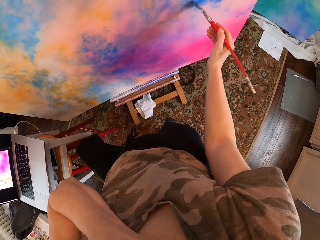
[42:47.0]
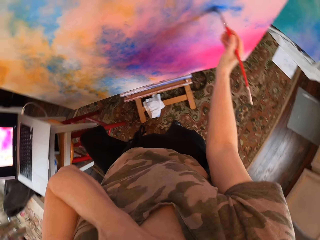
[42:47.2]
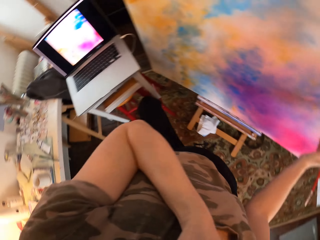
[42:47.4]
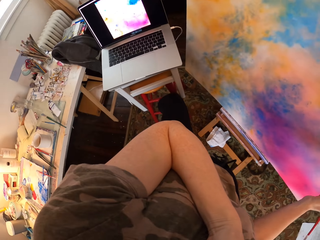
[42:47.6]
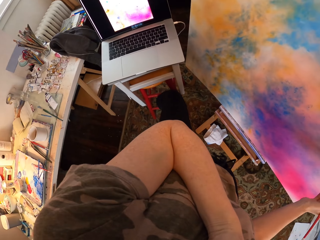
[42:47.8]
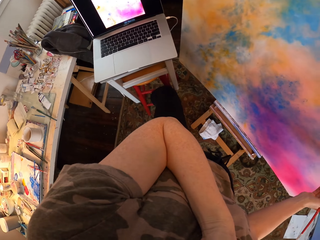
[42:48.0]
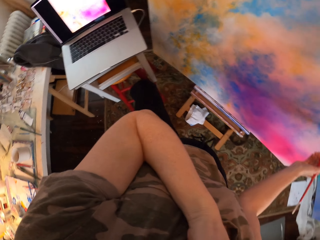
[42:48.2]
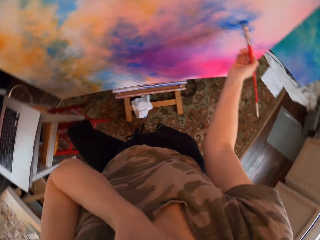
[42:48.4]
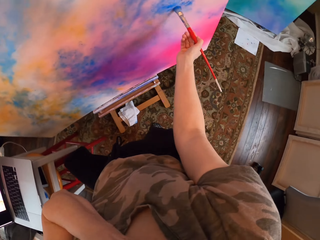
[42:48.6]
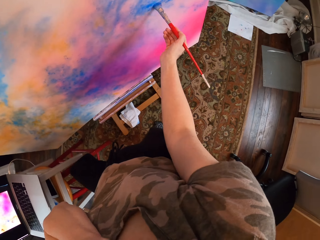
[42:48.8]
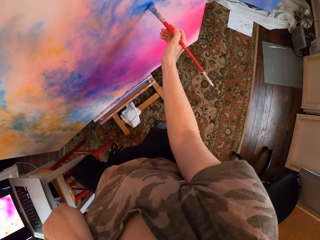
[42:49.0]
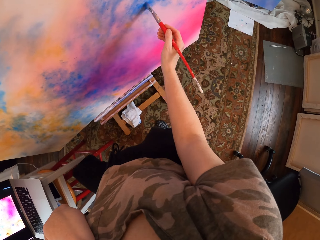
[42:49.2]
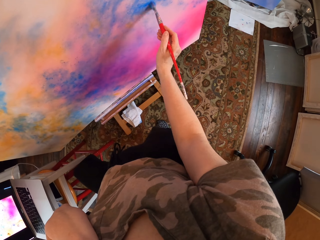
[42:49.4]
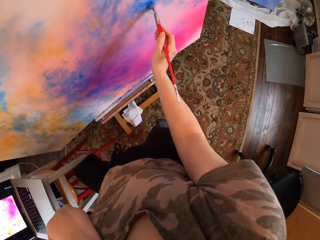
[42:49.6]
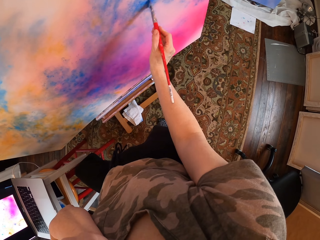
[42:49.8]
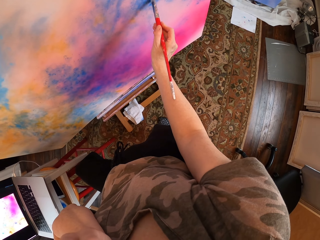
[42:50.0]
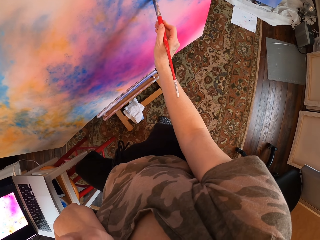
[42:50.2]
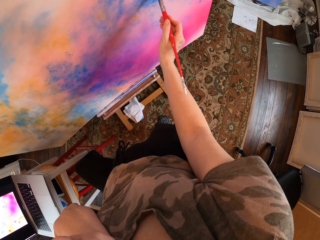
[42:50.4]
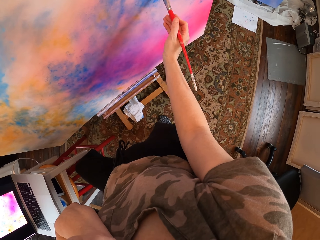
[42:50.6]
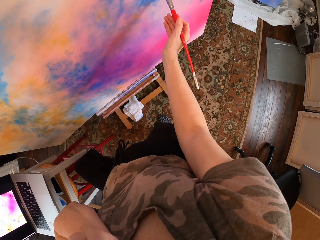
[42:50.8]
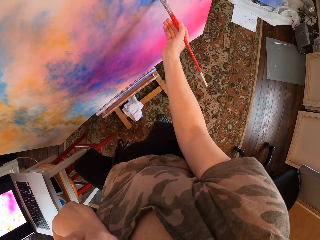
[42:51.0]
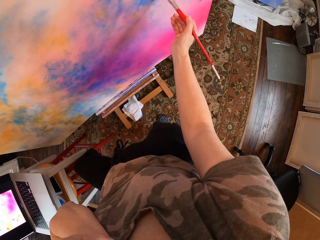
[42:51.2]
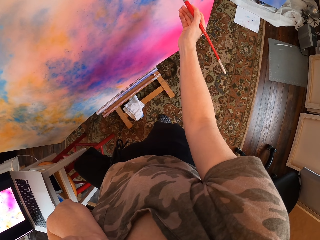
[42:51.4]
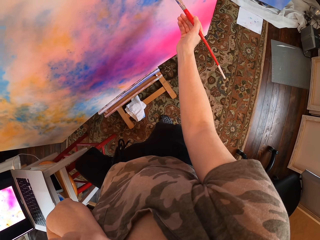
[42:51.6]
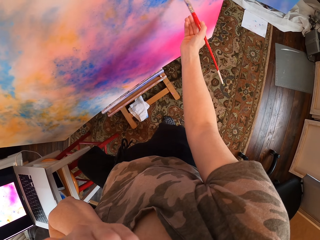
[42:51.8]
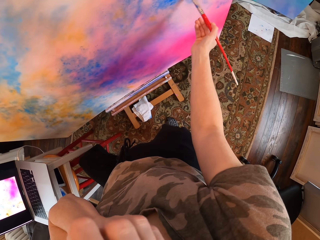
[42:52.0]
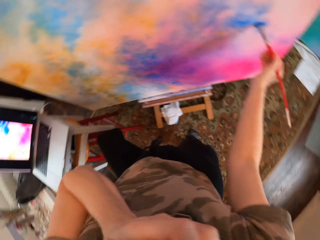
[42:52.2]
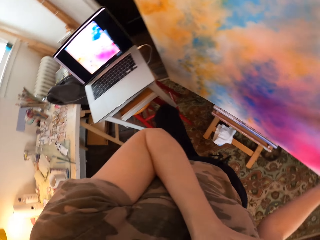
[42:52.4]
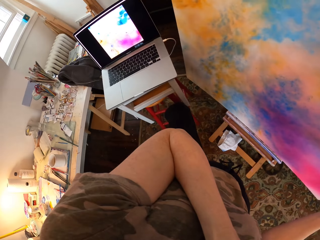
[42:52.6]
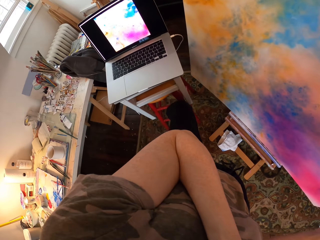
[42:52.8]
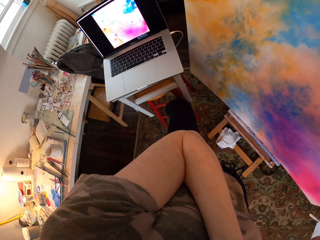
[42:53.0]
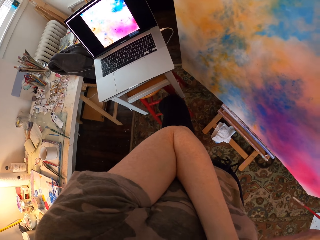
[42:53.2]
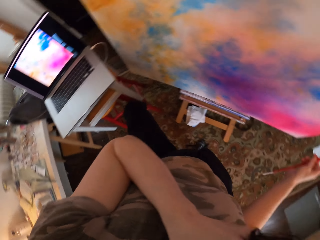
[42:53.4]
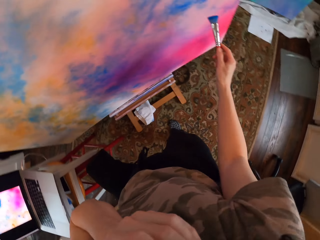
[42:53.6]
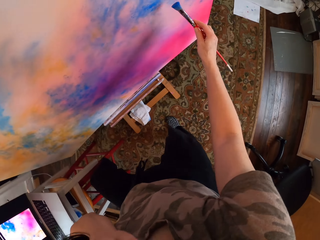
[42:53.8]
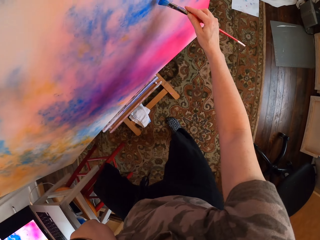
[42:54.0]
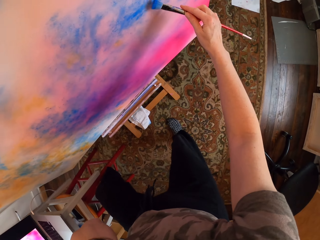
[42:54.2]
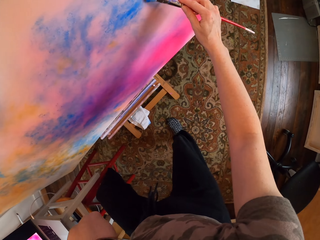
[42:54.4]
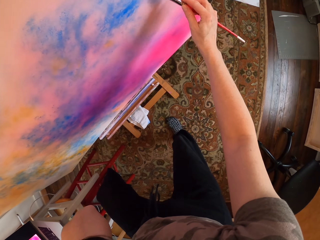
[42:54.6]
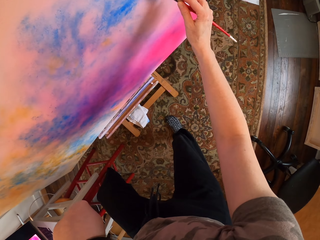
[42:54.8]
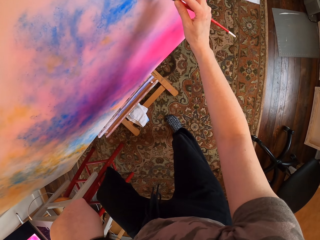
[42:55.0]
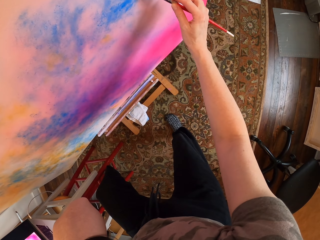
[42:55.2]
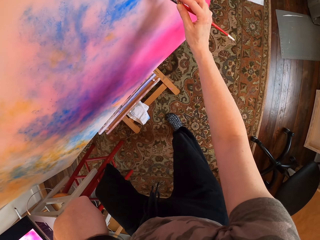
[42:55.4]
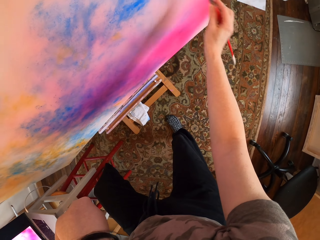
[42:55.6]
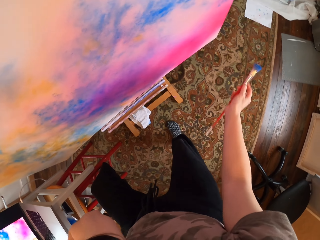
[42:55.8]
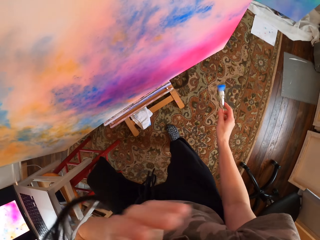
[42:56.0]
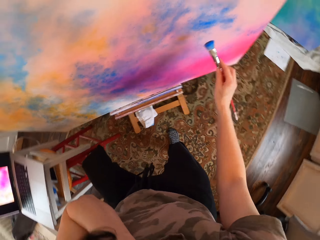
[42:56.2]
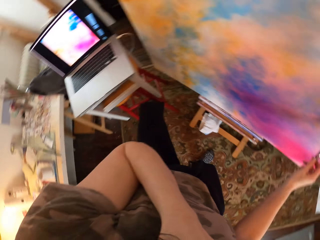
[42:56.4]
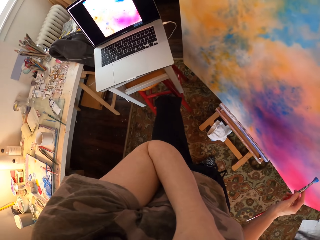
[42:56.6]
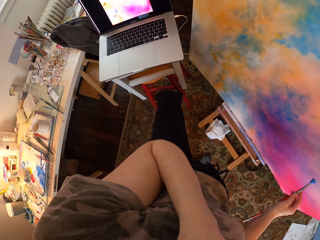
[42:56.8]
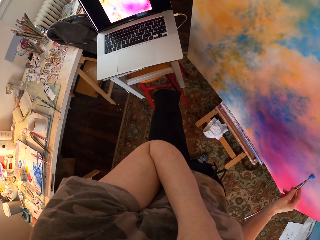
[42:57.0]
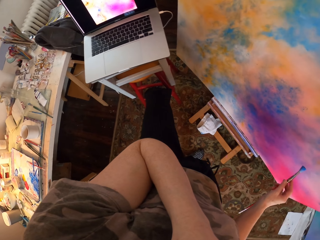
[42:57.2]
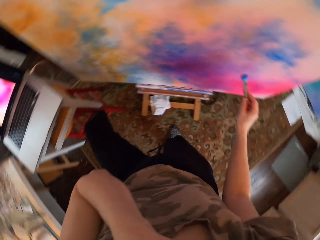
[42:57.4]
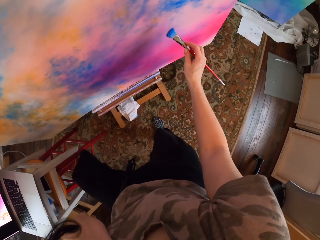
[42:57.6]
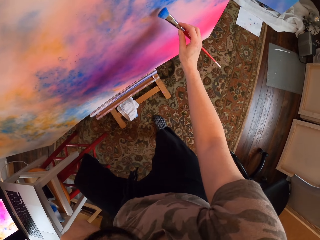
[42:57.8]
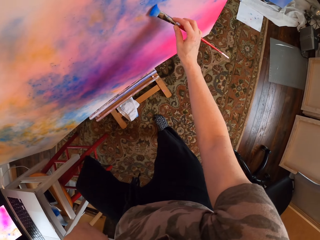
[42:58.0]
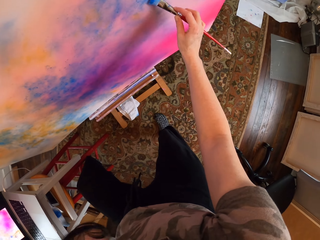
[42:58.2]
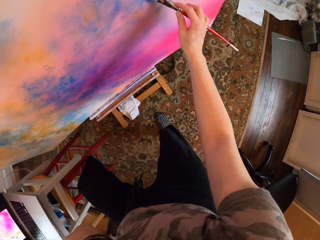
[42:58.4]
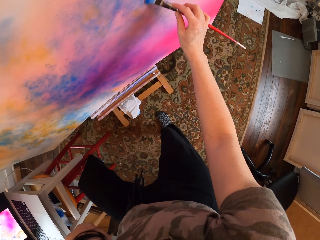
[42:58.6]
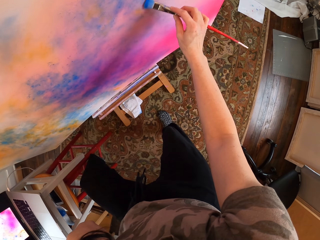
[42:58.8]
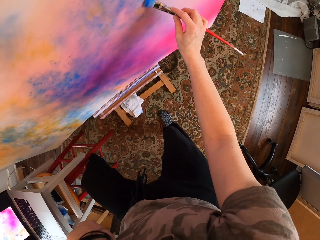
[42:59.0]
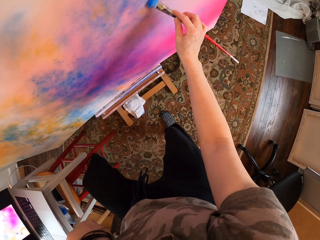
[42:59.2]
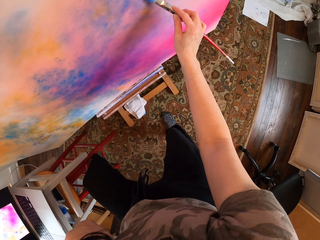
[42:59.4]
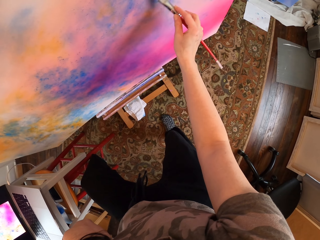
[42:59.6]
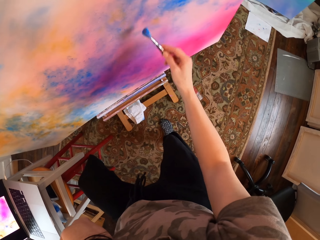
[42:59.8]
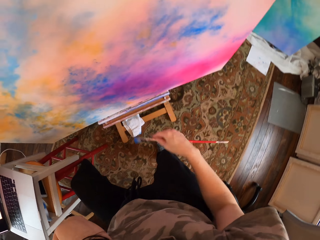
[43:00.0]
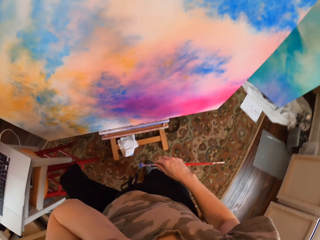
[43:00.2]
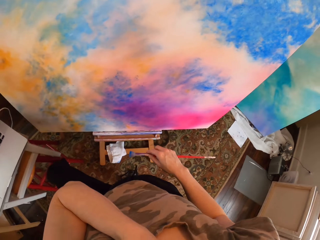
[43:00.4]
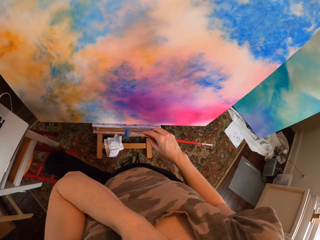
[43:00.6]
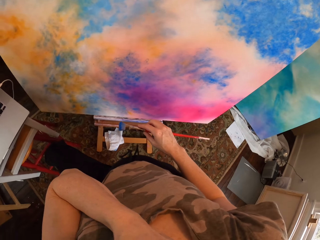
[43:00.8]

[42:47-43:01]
The camera wearer looks at the laptop. They paint on the paint board. They look at the laptop. They paint on the paint board. They look at the laptop. They paint on the paint board.

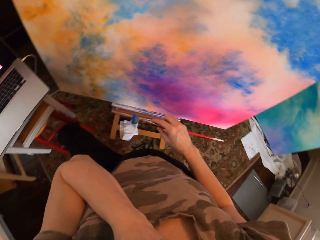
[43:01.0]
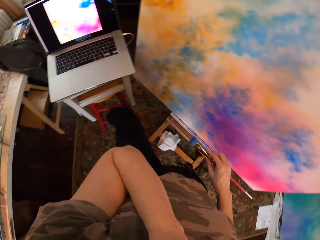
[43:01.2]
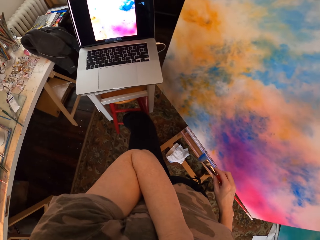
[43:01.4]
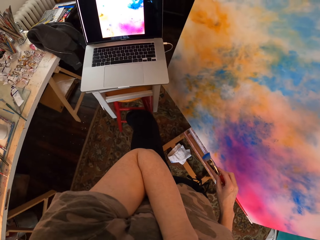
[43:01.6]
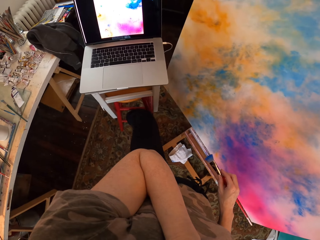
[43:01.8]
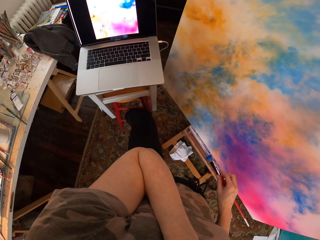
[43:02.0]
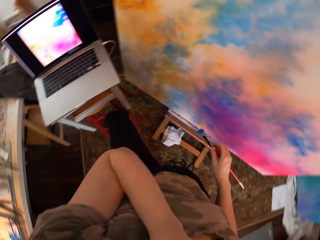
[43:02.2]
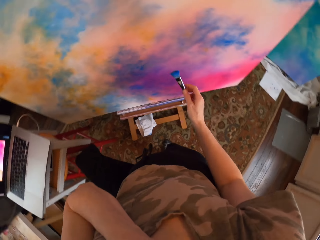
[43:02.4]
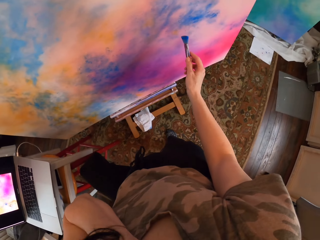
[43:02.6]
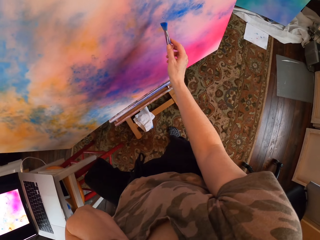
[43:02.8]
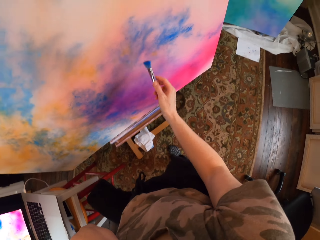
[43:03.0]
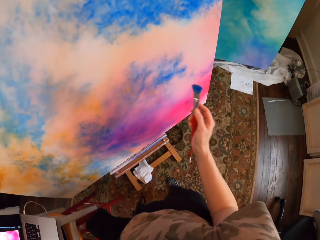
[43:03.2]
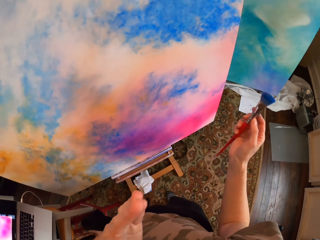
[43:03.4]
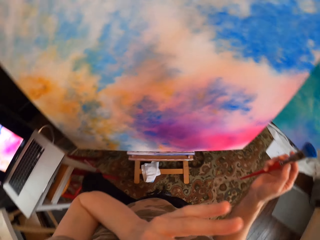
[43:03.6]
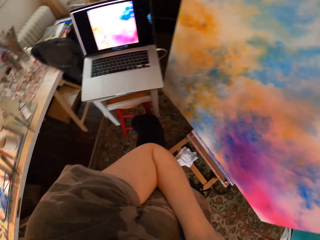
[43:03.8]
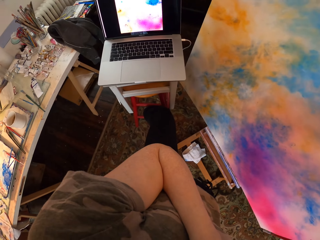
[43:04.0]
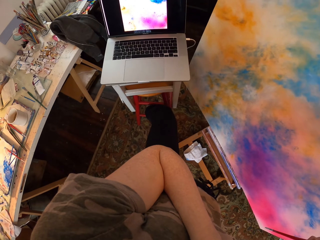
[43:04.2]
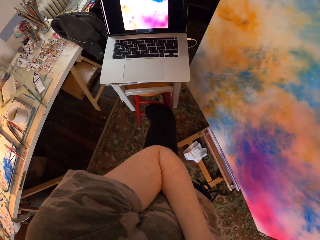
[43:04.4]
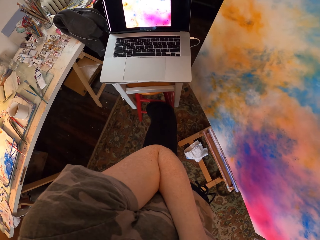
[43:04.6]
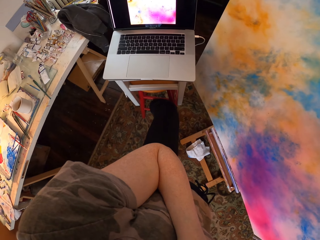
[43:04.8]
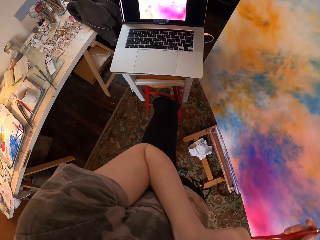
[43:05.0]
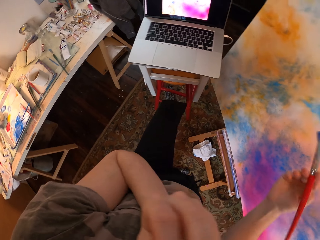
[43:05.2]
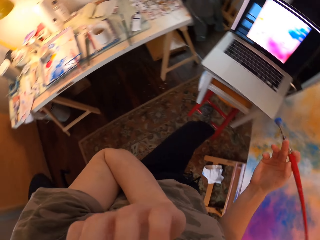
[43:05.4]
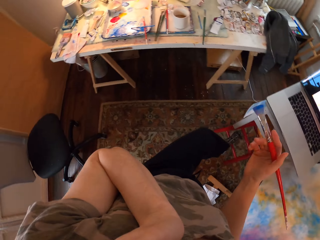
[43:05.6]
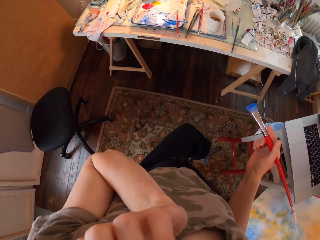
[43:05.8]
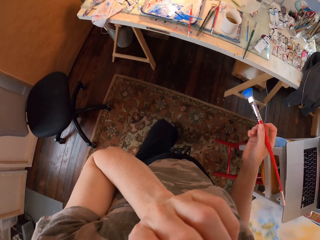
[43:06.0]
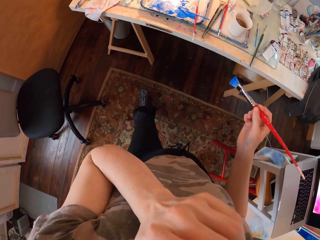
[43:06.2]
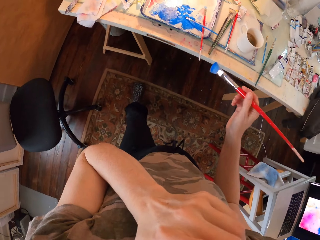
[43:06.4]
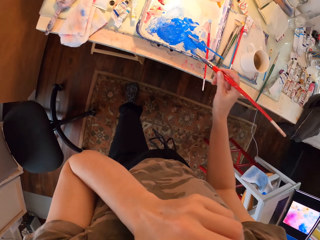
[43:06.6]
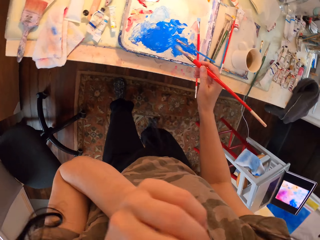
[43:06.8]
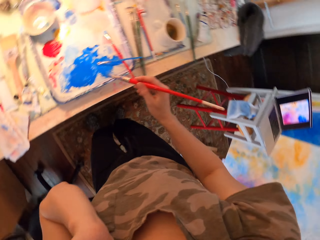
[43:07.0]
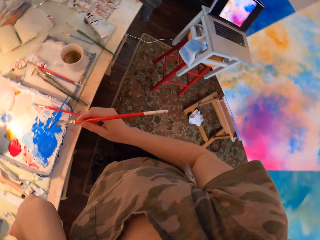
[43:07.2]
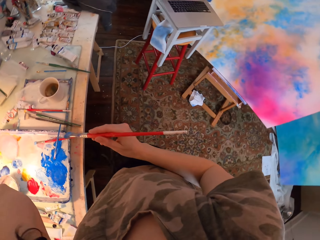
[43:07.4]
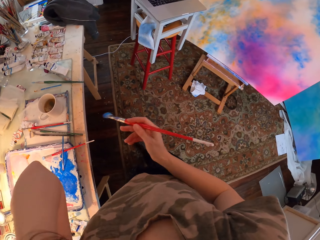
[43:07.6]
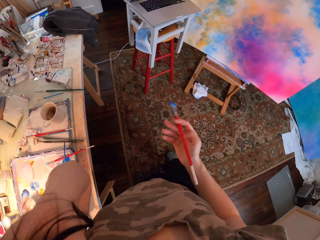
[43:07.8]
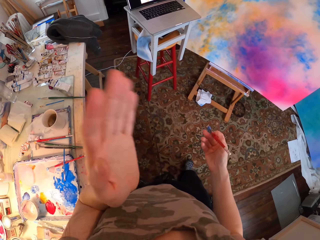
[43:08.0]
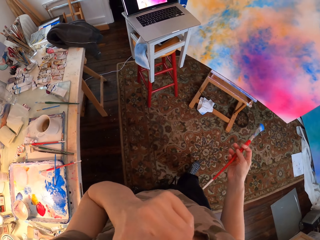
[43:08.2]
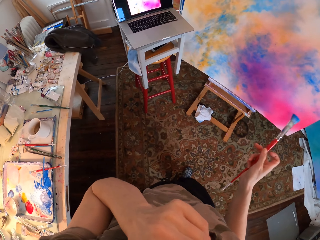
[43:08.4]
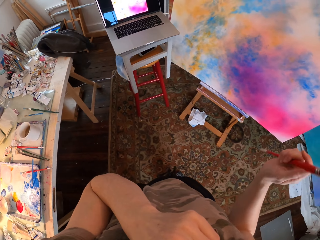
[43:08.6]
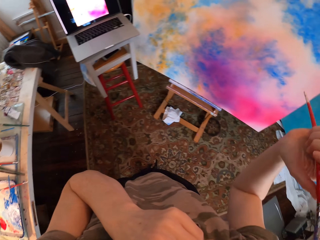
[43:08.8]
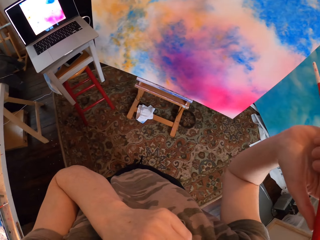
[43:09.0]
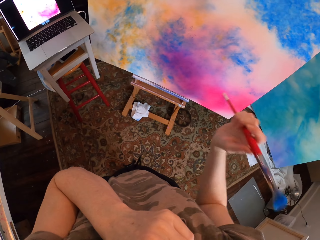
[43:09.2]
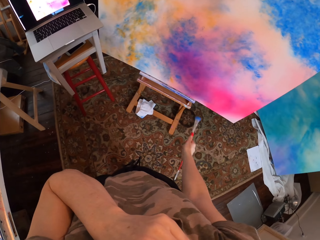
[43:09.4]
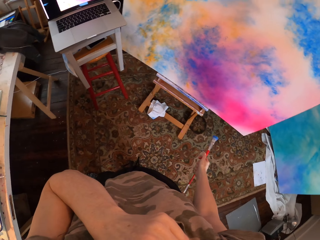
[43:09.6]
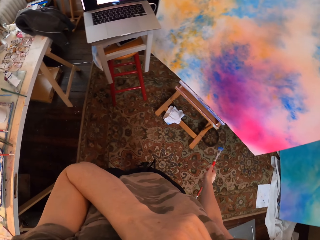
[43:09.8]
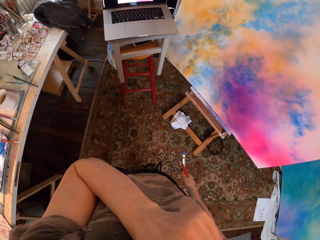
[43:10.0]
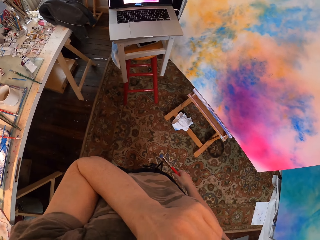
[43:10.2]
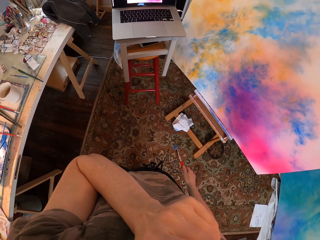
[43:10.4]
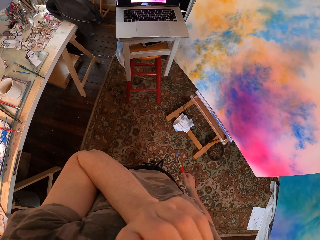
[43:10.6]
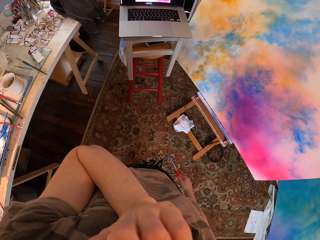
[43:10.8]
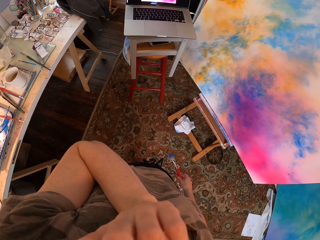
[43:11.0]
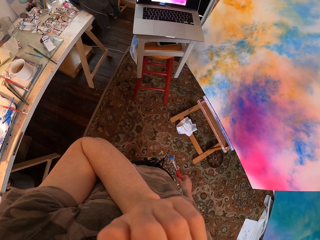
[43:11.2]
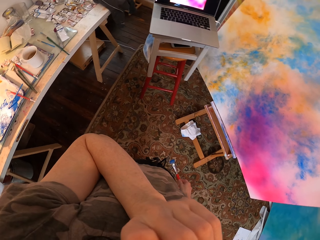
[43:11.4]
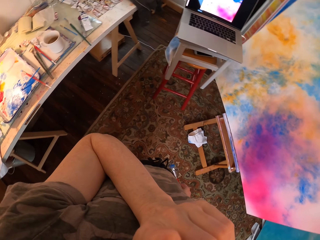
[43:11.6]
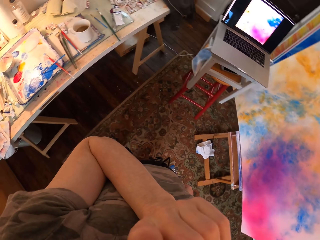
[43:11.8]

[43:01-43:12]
The camera wearer looks at the laptop. They paint on the board. They look at the laptop. They walk, scoop the paint, shake the painting brush. They look at the paint board.
